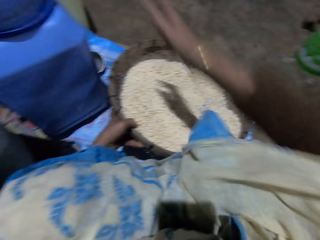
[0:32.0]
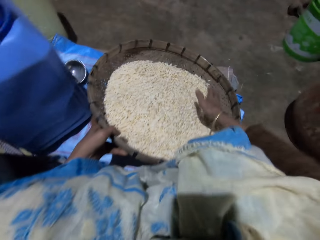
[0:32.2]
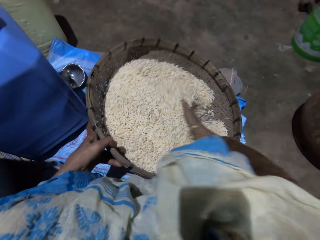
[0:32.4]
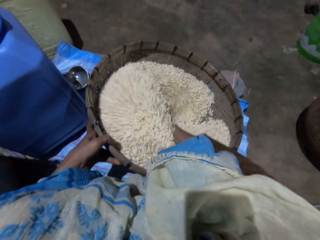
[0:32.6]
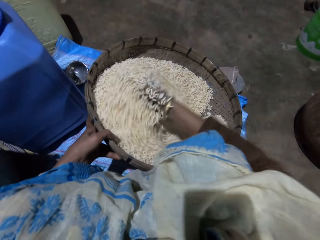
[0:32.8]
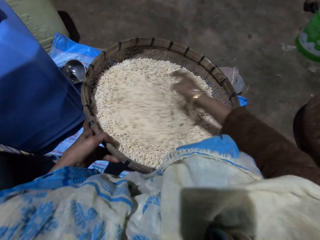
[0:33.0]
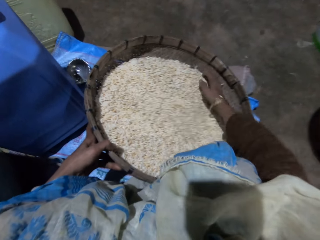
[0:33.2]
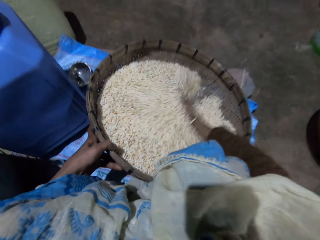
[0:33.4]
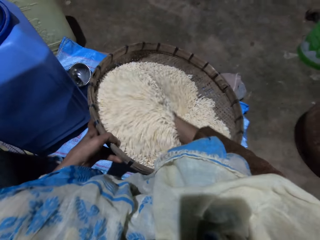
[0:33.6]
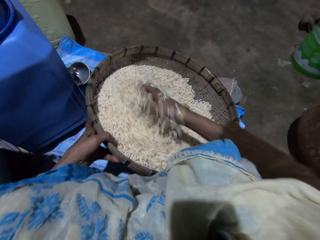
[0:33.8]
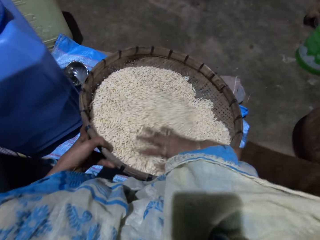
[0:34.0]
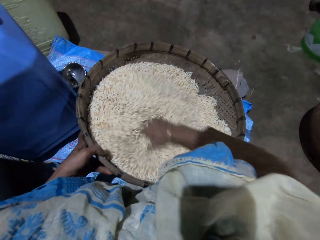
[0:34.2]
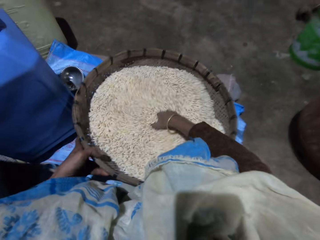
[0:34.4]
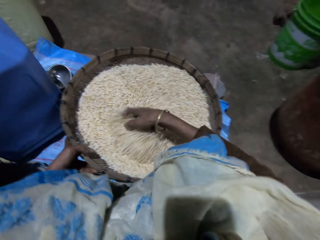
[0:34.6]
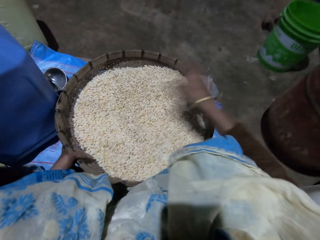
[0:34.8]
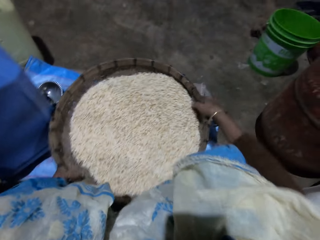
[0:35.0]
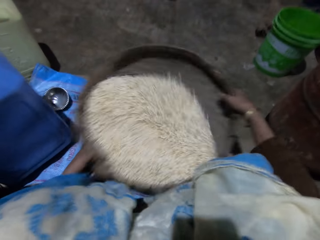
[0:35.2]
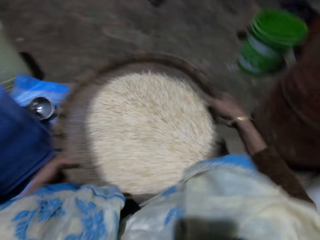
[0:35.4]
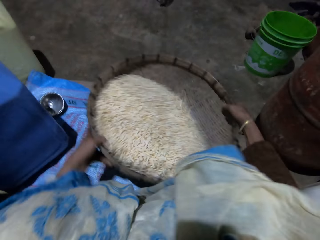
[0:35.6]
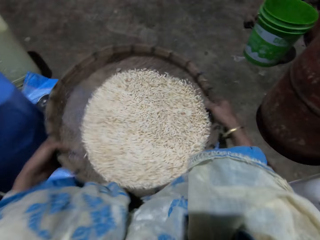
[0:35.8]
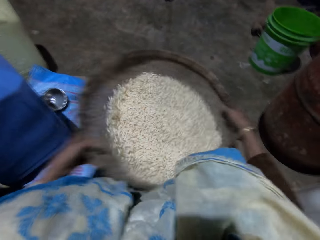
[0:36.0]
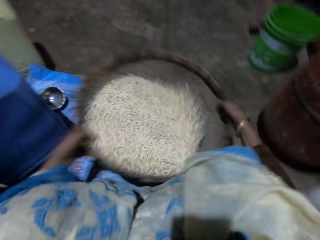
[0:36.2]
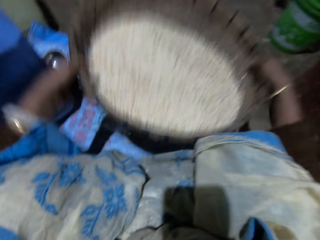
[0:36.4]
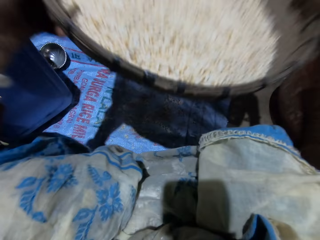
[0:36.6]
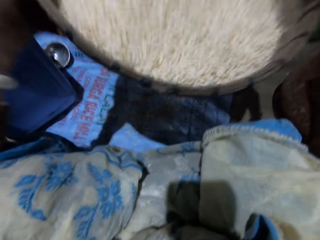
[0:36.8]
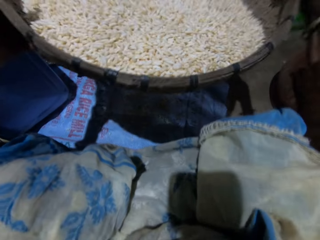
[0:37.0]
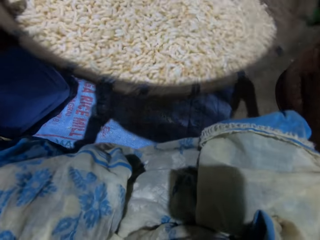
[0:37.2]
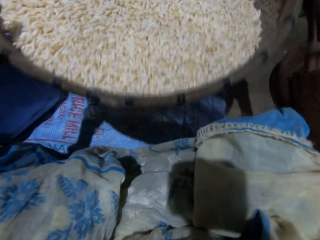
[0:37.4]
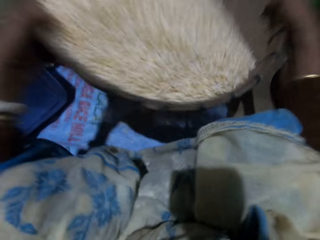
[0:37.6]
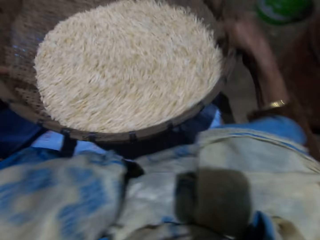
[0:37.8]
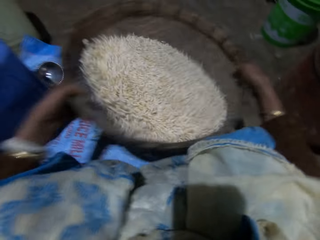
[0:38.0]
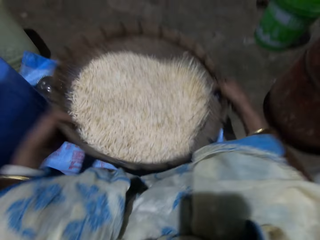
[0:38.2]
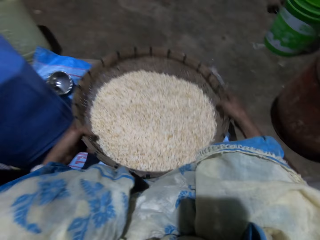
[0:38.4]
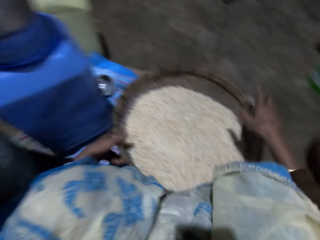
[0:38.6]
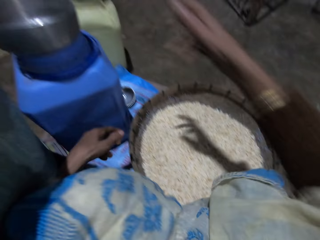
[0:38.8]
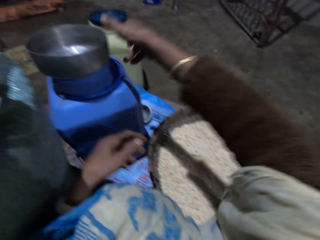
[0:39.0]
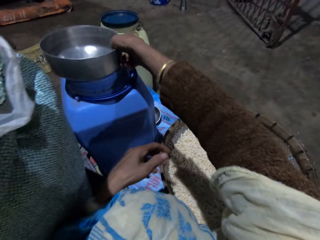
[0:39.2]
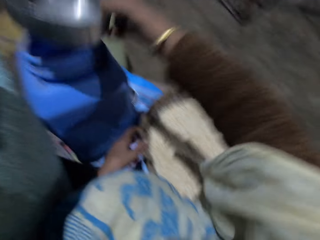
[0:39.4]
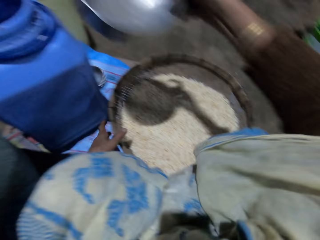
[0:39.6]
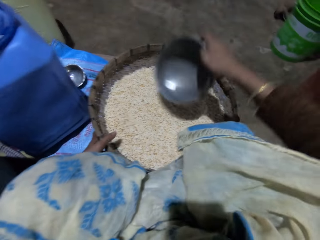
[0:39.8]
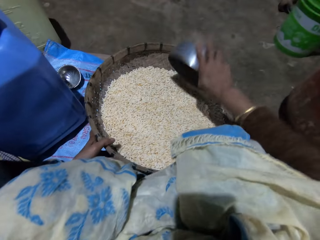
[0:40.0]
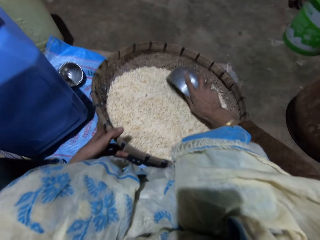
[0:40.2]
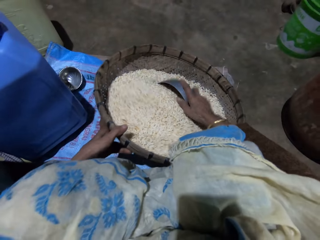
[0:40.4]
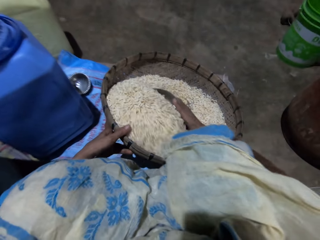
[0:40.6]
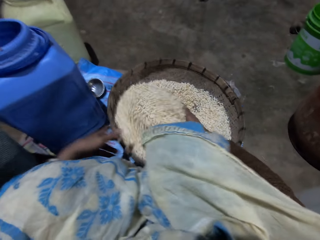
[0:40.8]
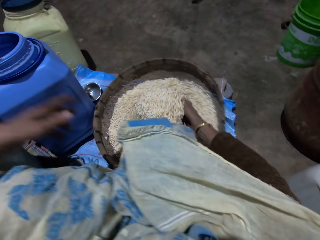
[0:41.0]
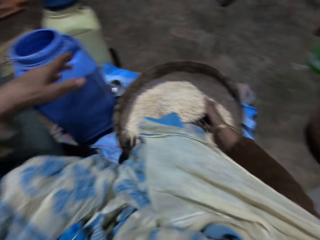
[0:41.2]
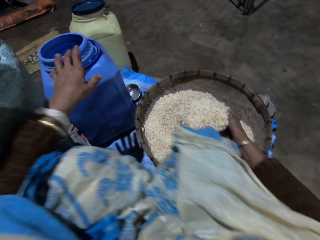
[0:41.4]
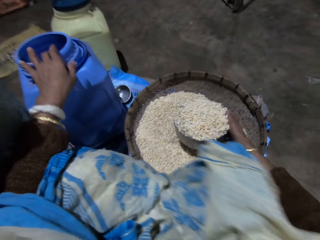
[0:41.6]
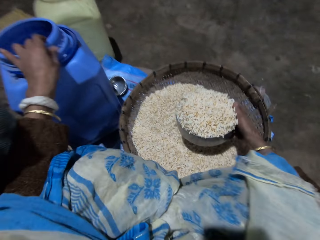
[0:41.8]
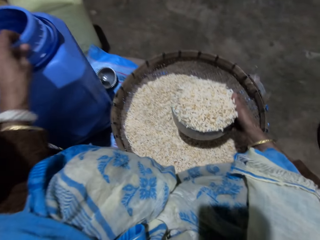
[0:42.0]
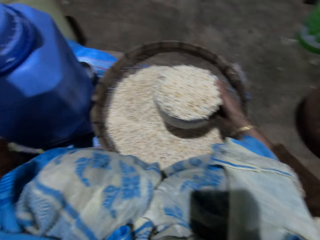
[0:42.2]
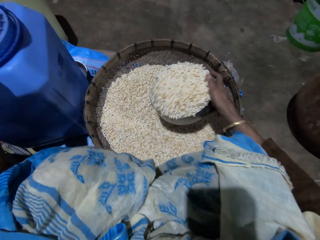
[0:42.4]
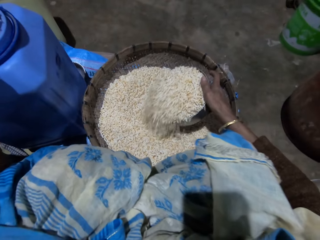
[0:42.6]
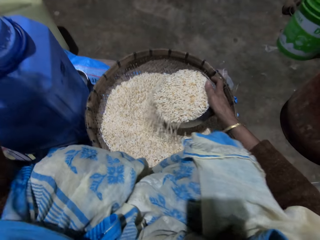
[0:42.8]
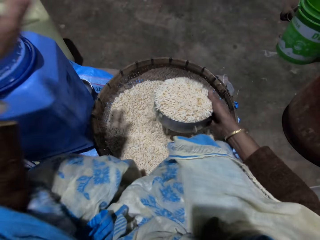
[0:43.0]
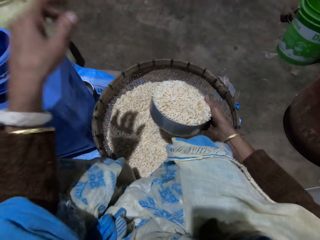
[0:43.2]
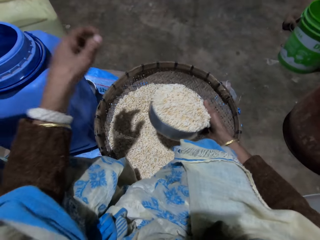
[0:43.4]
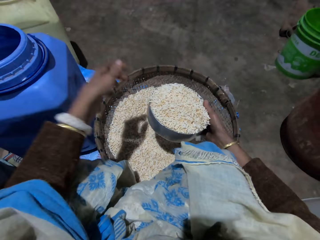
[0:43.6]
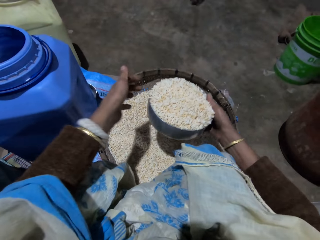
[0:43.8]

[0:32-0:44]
The camera wearer sorts grains with her right hand. She turns the grains in the basket with her right hand. She holds the basket with both hands. She shakes the basket with both hands. She puts down the basket. She takes the stainless bowl or metal pot on the plastic container or vessel with her right hand. She tilts the basket. She scoops grains in the basket with the stainless bowl in her right hand. She adjusts the vessel.

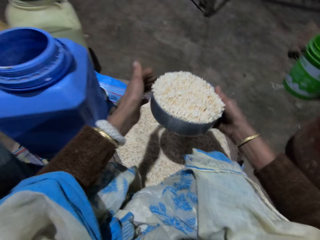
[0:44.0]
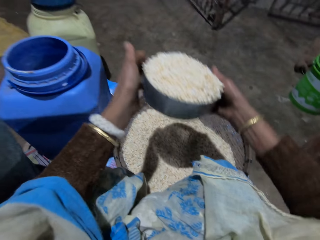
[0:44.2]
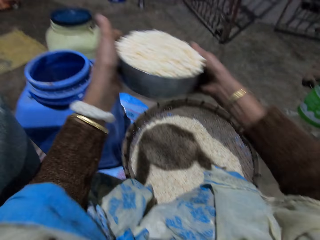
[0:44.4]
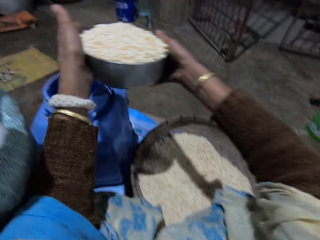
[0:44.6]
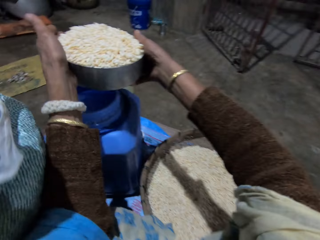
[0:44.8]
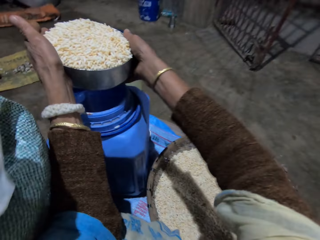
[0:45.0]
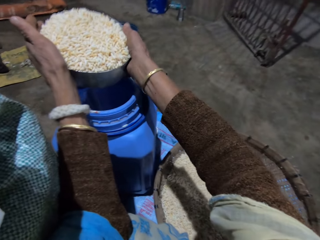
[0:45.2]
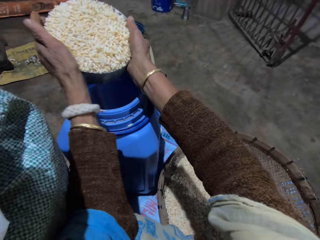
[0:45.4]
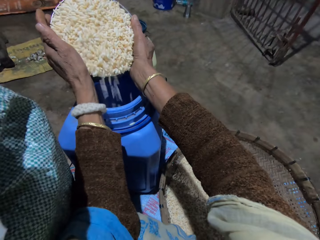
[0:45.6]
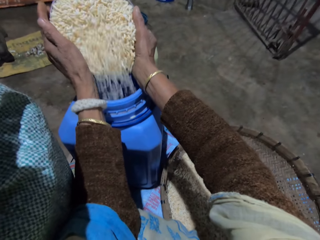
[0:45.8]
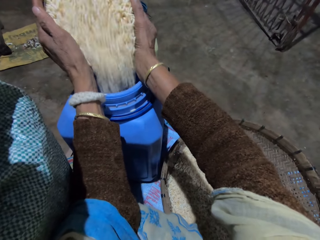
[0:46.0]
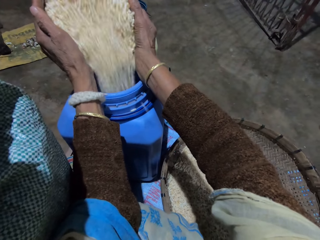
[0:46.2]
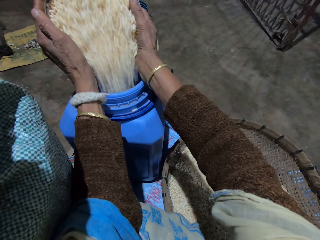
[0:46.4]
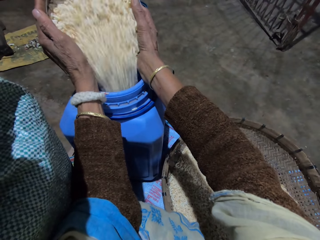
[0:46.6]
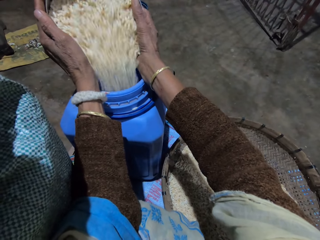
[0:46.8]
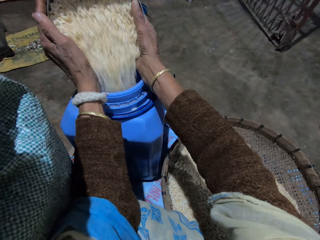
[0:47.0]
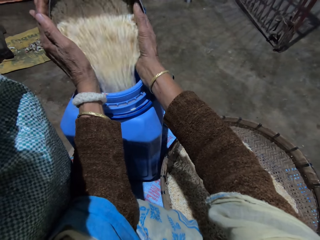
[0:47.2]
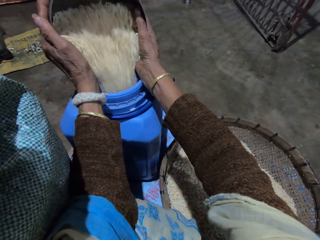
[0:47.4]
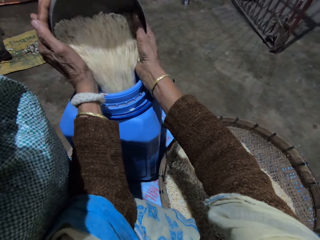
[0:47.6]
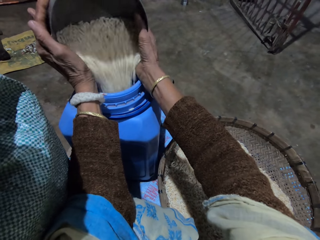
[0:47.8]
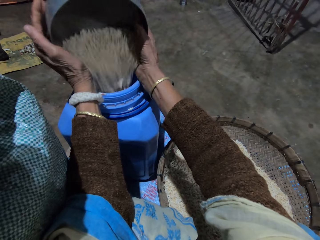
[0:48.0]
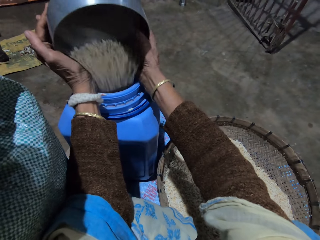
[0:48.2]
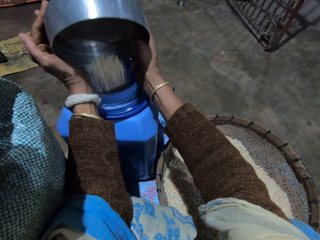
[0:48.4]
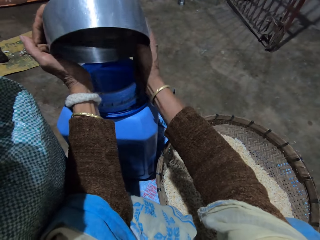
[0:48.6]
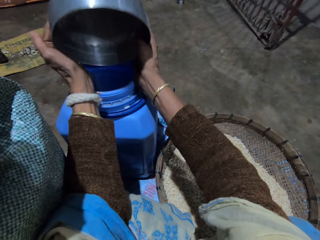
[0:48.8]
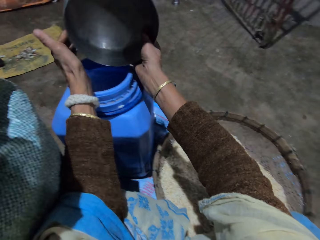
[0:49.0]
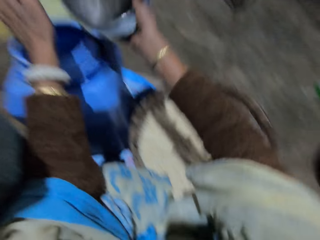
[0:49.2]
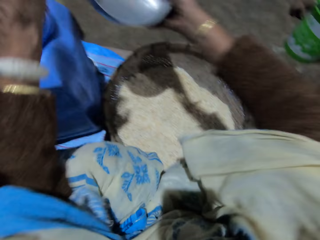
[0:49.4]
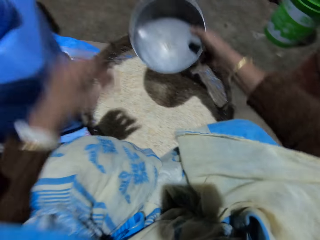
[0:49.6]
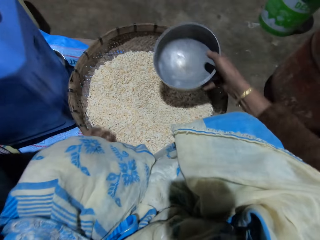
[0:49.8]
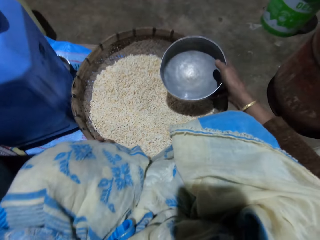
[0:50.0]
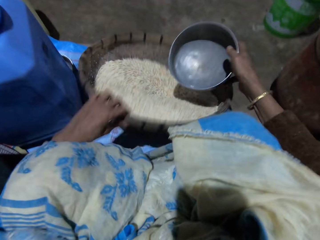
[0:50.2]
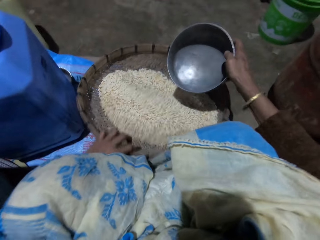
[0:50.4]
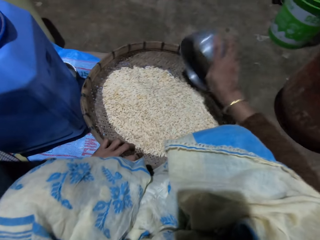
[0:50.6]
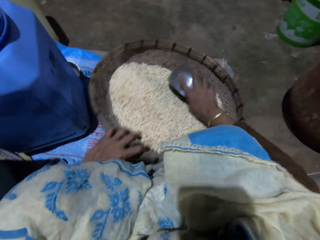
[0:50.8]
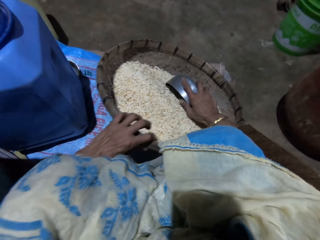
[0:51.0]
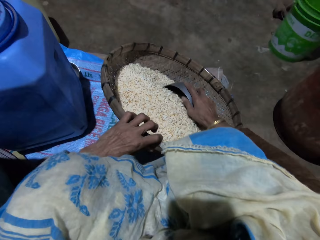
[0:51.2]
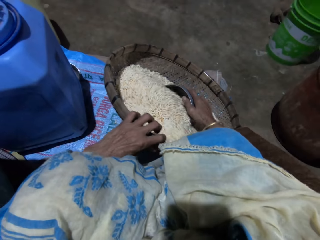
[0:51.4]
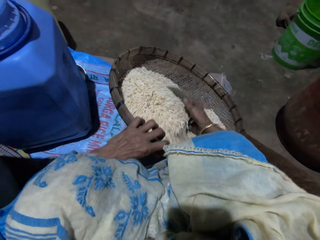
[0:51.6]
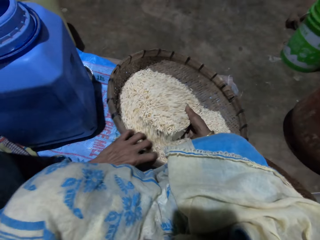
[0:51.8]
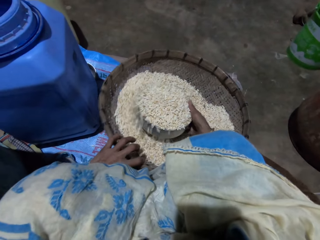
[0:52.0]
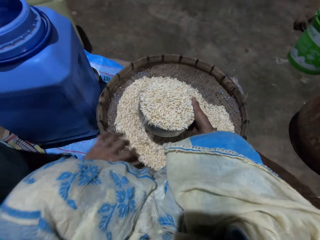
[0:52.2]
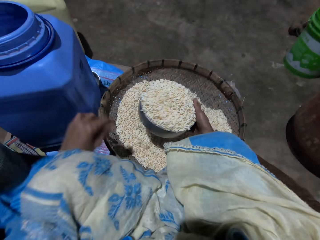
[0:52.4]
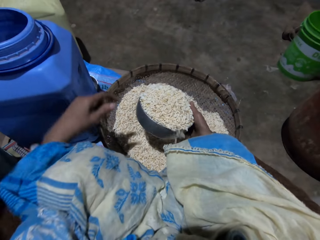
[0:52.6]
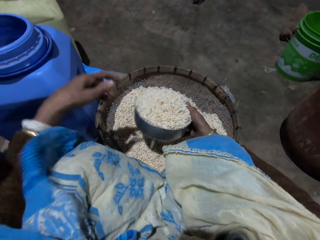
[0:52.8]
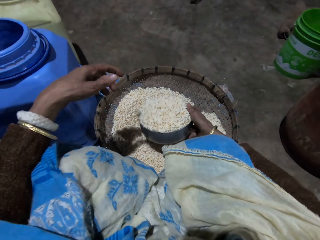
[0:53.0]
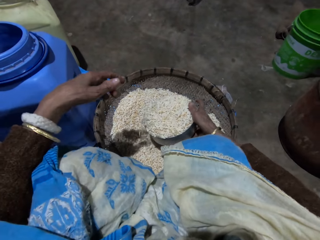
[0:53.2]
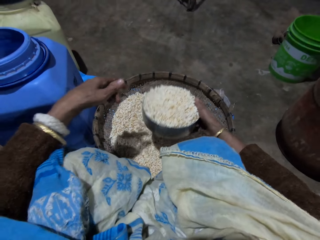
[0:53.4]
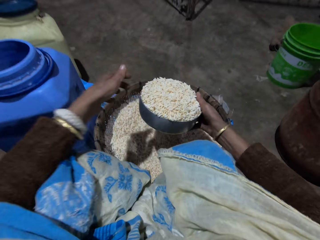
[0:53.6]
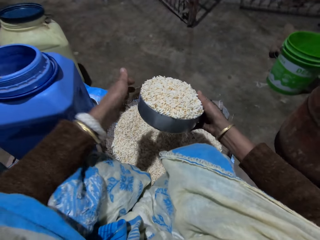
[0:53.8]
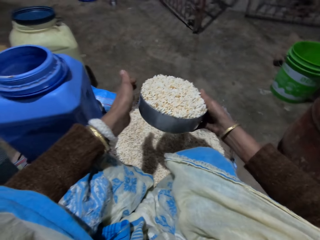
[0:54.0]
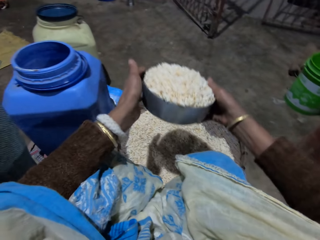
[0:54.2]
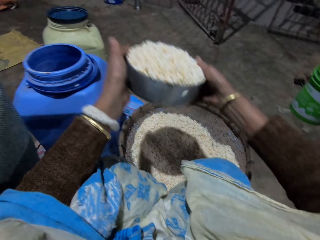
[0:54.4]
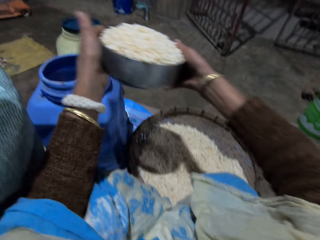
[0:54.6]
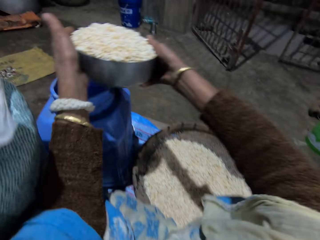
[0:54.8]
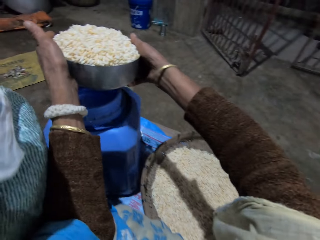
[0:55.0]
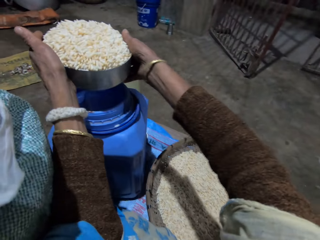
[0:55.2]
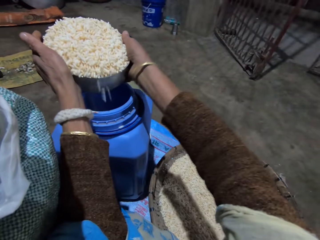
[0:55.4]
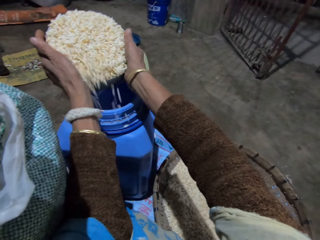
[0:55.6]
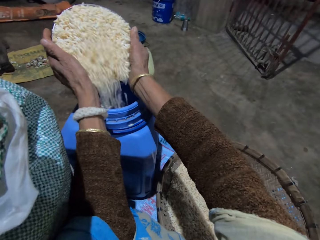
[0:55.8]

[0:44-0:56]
The camera wearer holds the metal pot or stainless bowl with grains with both hands. She pours the grains in the stainless bowl into the plastic container or vessel with both hands. She holds the basket with her left hand. She tilts the basket. She scoops grains in the basket with the stainless bowl in her right hand. She holds the metal pot with both hands. She pours grains in the vessel.
